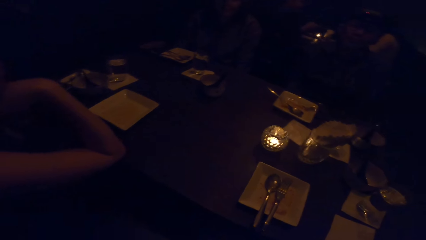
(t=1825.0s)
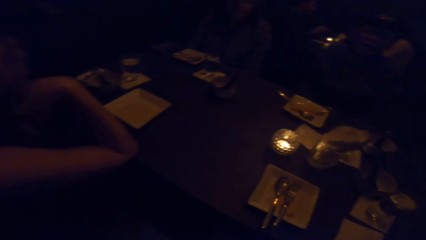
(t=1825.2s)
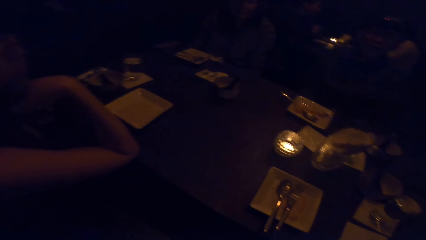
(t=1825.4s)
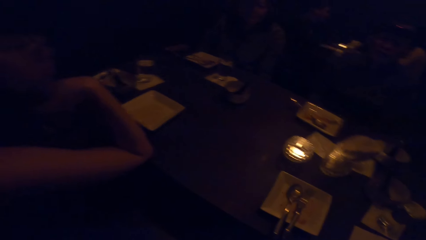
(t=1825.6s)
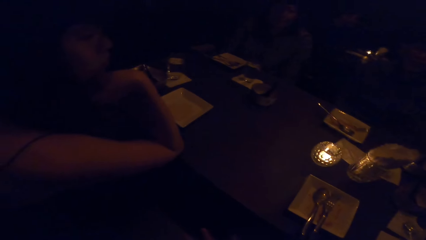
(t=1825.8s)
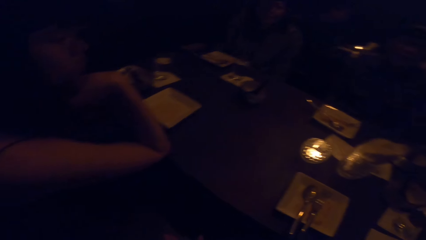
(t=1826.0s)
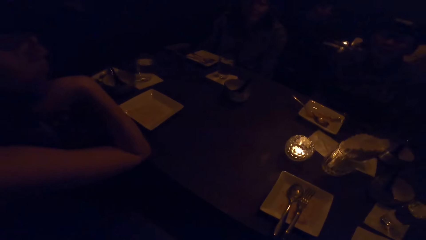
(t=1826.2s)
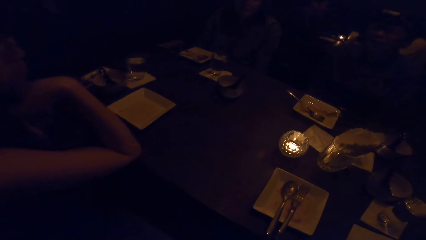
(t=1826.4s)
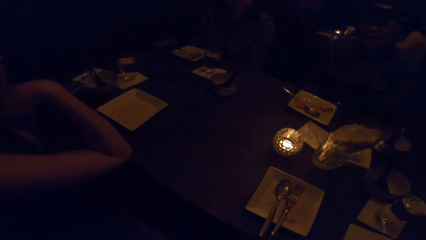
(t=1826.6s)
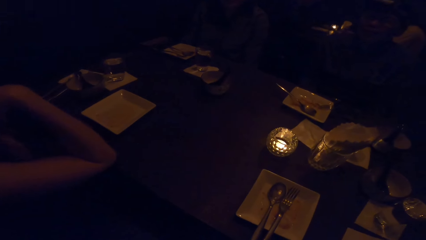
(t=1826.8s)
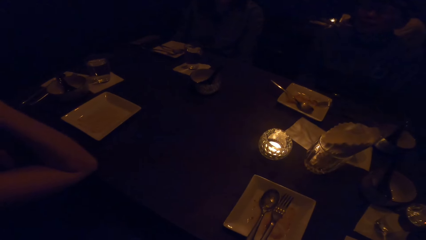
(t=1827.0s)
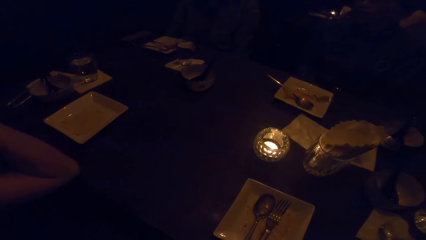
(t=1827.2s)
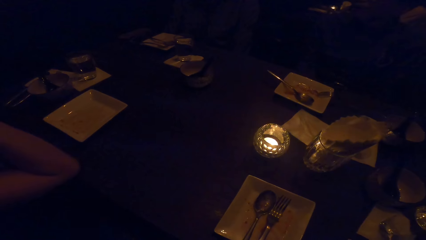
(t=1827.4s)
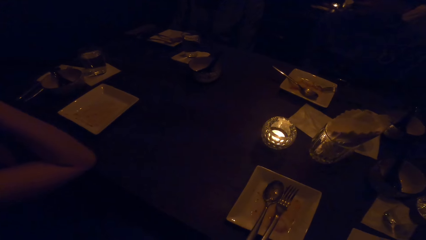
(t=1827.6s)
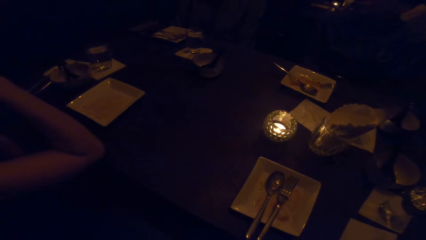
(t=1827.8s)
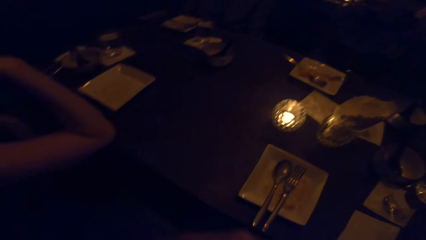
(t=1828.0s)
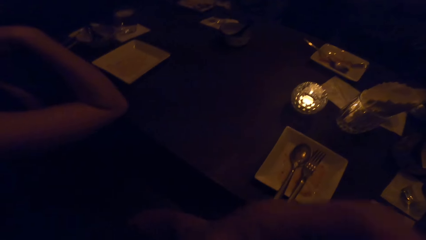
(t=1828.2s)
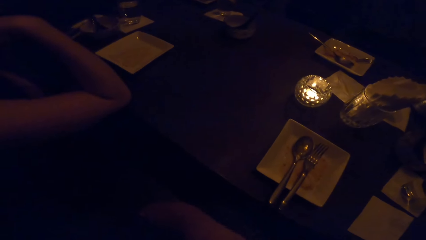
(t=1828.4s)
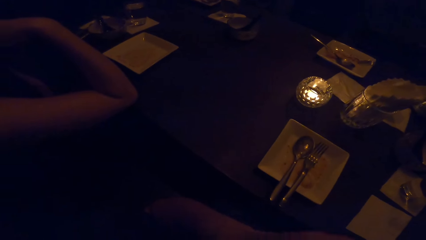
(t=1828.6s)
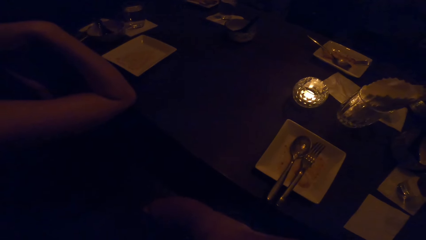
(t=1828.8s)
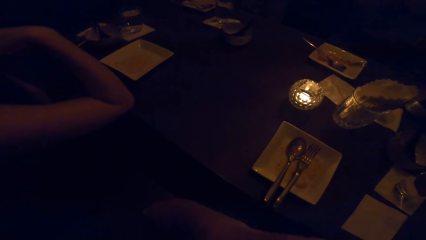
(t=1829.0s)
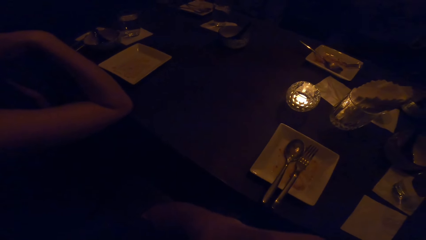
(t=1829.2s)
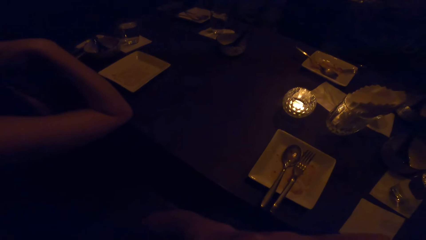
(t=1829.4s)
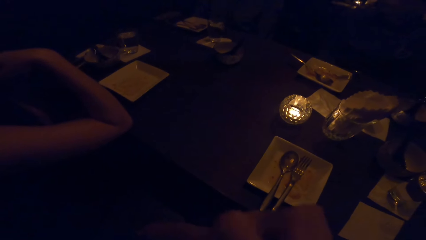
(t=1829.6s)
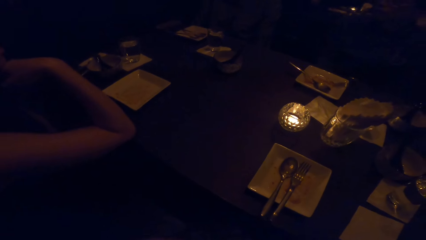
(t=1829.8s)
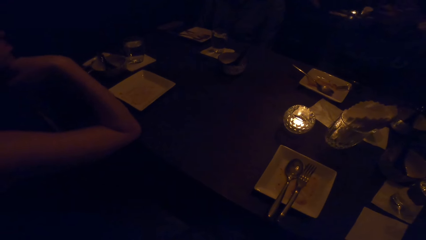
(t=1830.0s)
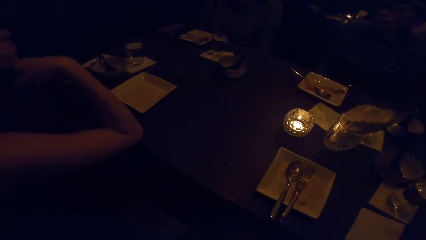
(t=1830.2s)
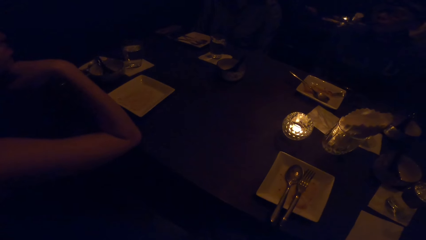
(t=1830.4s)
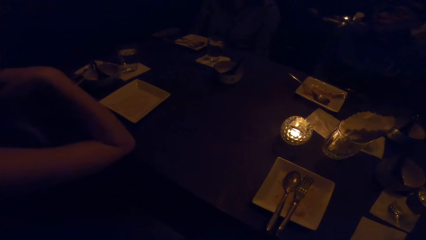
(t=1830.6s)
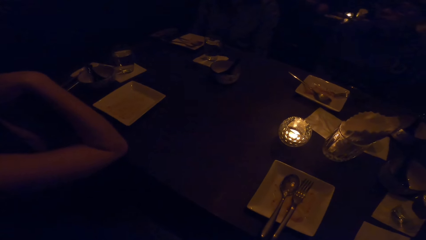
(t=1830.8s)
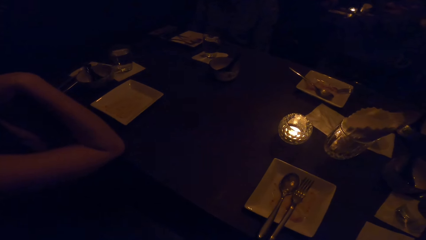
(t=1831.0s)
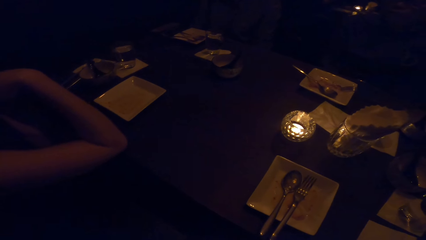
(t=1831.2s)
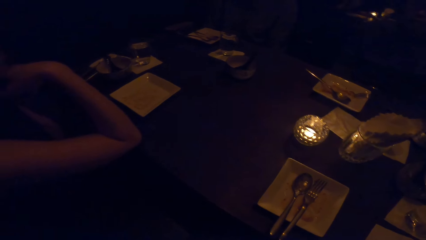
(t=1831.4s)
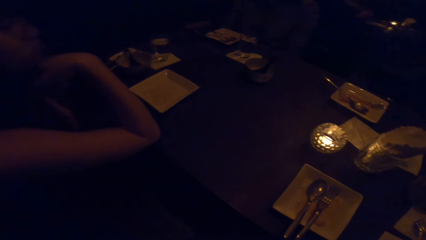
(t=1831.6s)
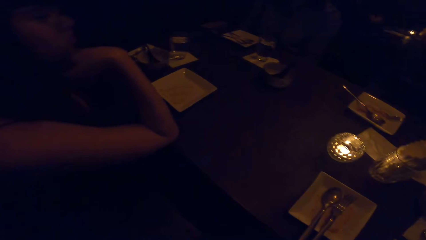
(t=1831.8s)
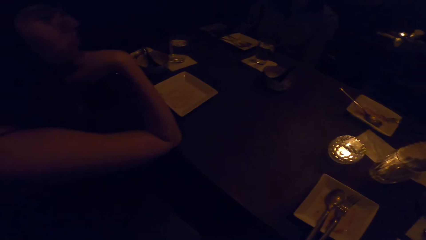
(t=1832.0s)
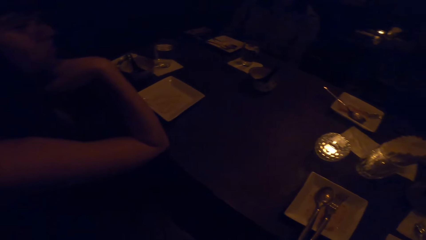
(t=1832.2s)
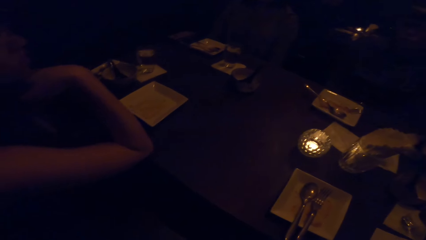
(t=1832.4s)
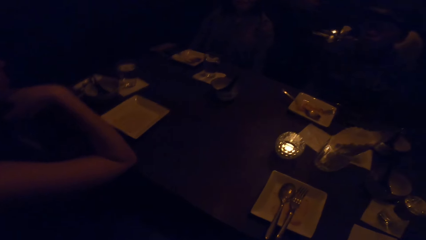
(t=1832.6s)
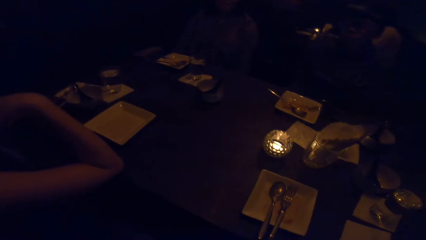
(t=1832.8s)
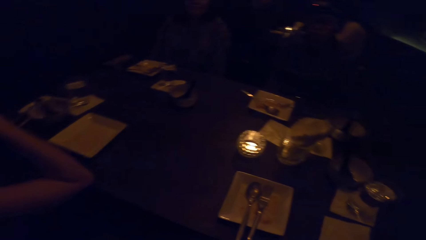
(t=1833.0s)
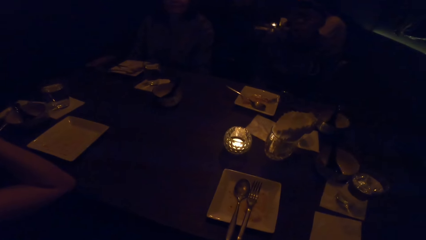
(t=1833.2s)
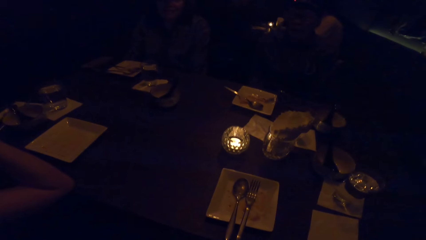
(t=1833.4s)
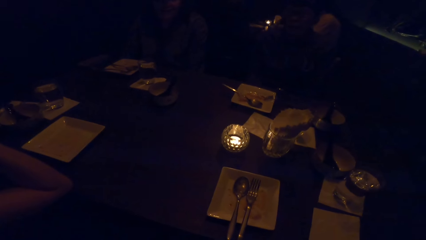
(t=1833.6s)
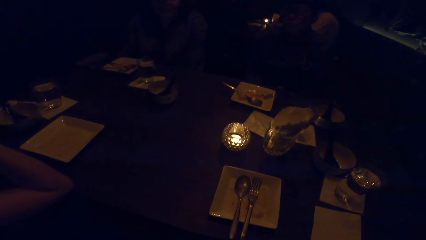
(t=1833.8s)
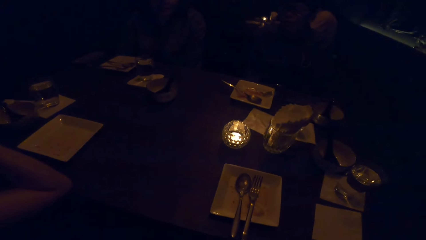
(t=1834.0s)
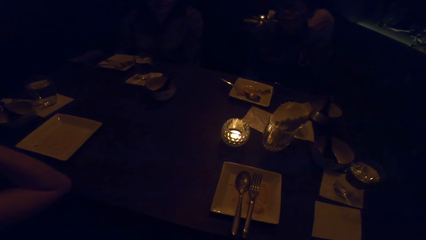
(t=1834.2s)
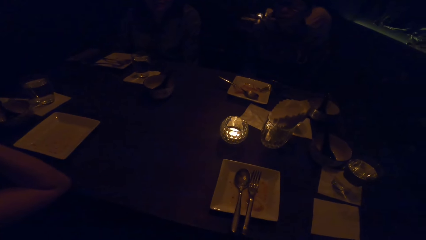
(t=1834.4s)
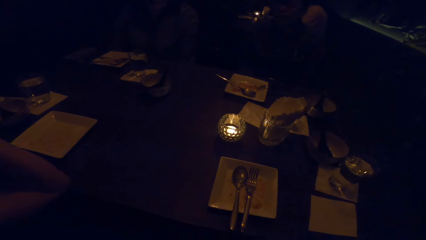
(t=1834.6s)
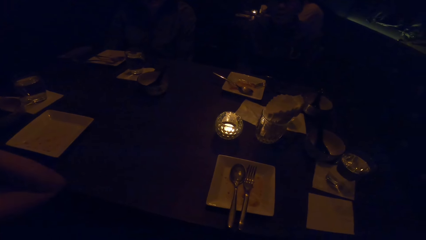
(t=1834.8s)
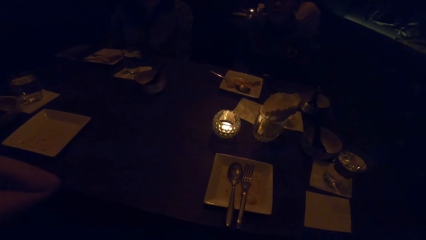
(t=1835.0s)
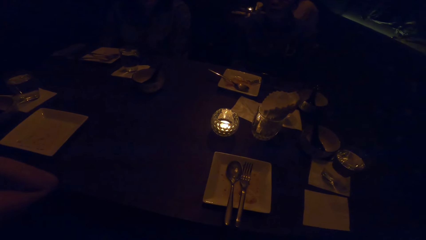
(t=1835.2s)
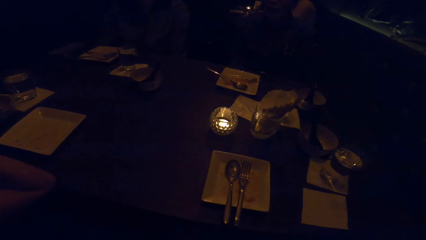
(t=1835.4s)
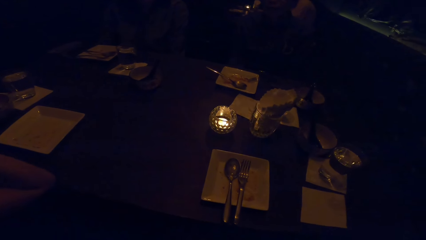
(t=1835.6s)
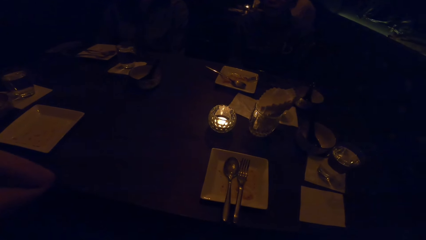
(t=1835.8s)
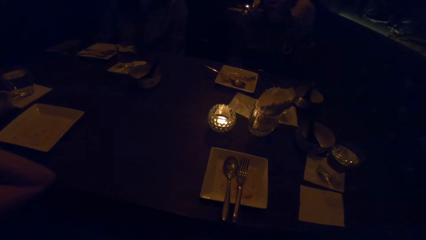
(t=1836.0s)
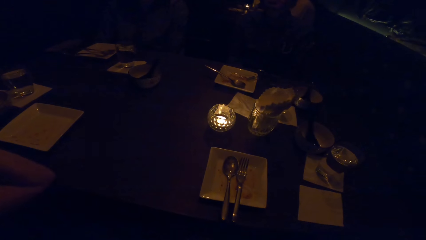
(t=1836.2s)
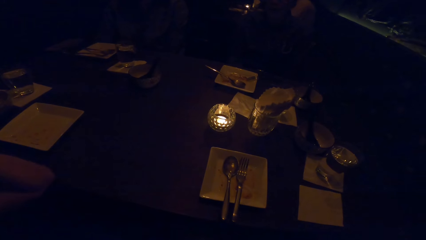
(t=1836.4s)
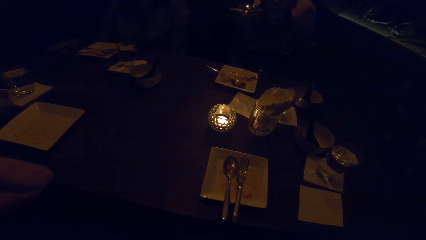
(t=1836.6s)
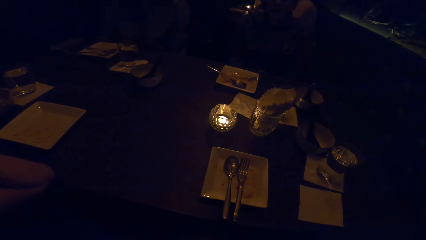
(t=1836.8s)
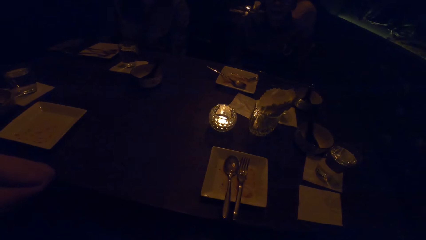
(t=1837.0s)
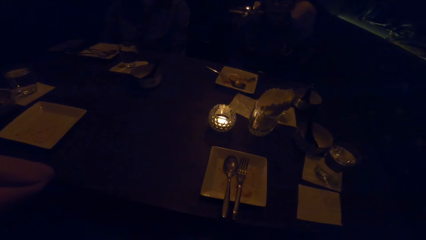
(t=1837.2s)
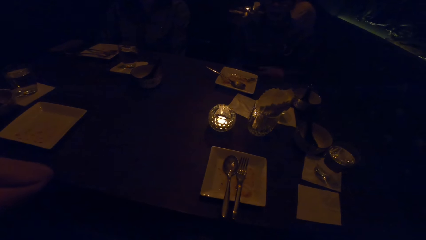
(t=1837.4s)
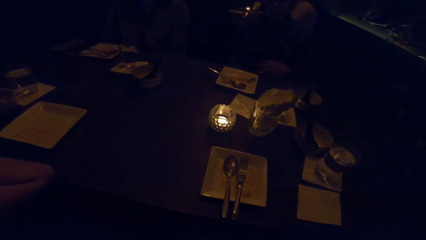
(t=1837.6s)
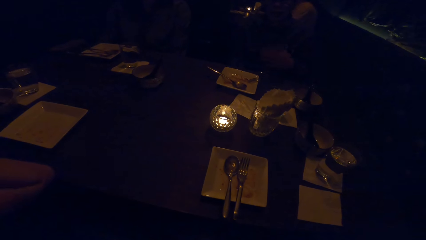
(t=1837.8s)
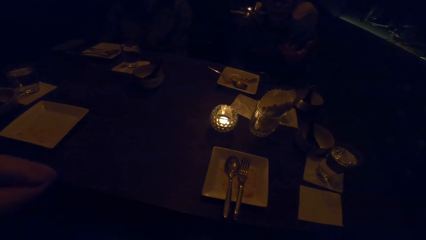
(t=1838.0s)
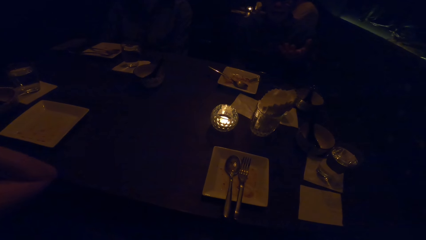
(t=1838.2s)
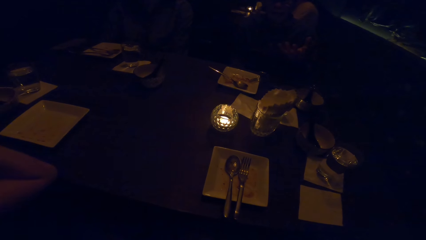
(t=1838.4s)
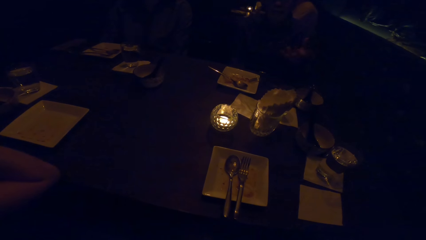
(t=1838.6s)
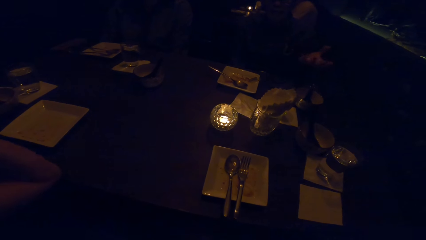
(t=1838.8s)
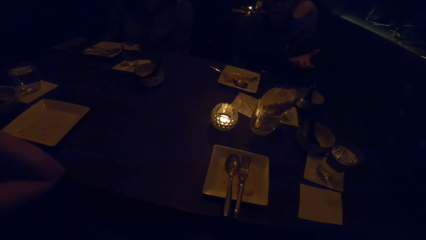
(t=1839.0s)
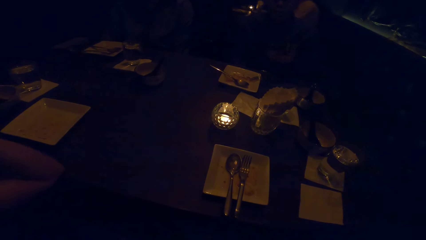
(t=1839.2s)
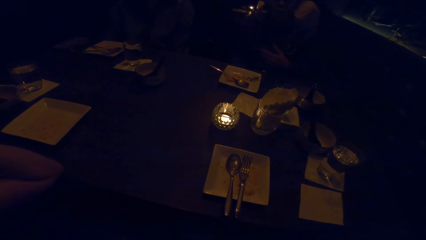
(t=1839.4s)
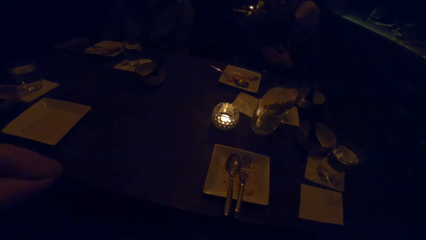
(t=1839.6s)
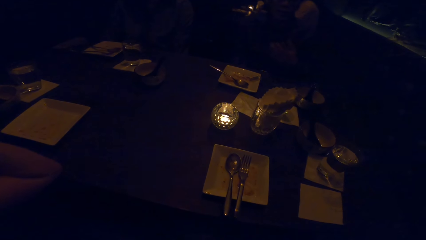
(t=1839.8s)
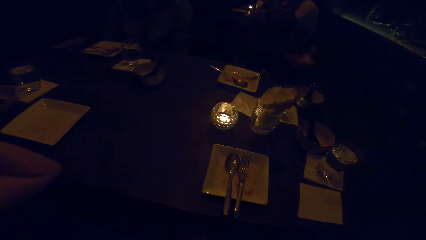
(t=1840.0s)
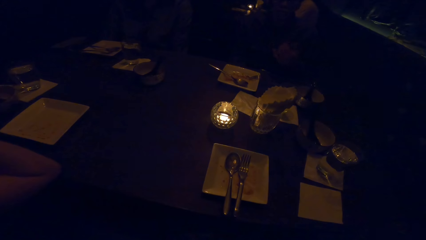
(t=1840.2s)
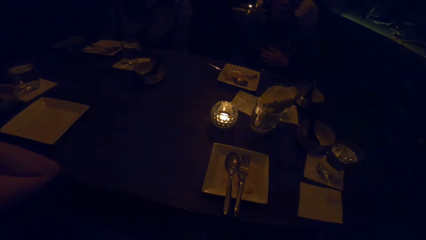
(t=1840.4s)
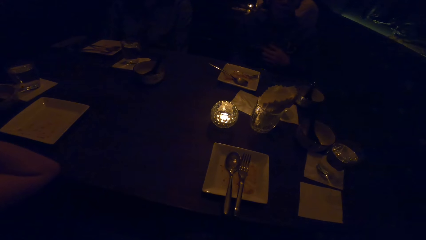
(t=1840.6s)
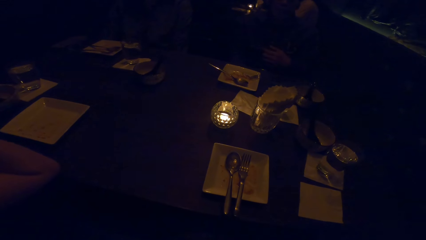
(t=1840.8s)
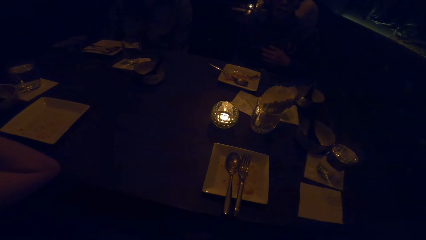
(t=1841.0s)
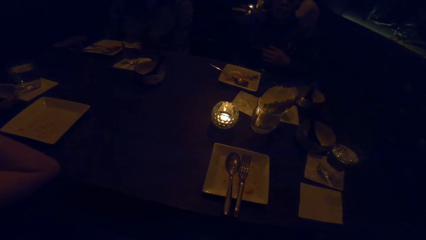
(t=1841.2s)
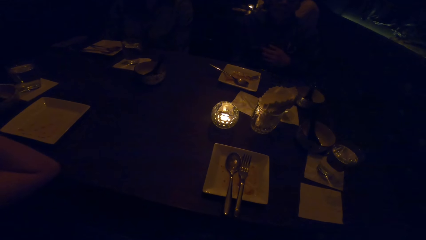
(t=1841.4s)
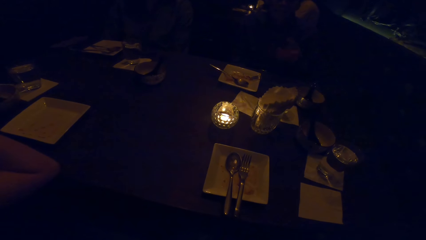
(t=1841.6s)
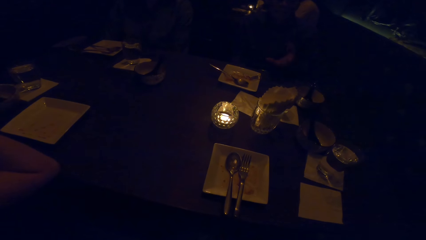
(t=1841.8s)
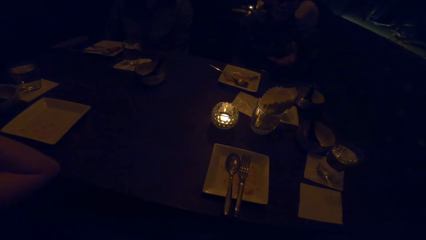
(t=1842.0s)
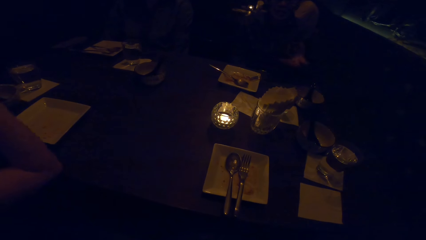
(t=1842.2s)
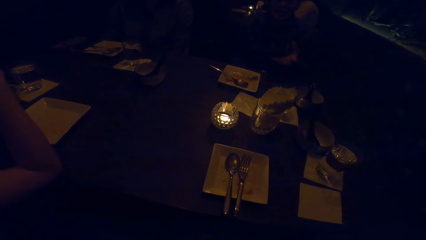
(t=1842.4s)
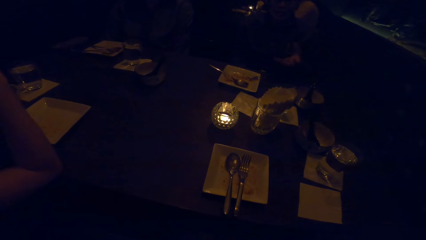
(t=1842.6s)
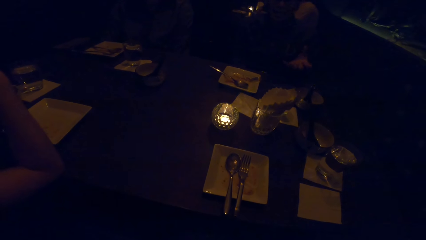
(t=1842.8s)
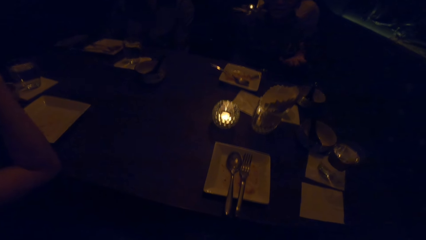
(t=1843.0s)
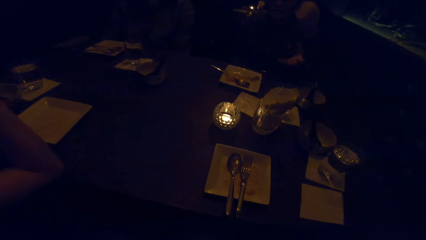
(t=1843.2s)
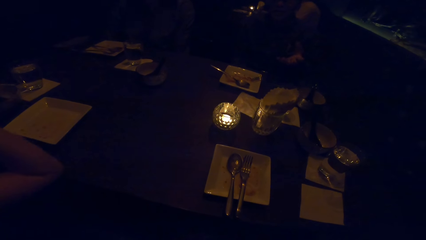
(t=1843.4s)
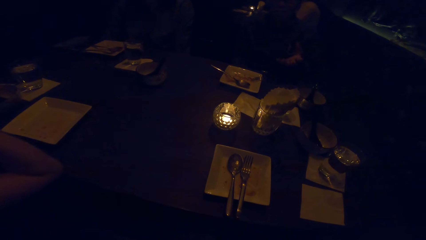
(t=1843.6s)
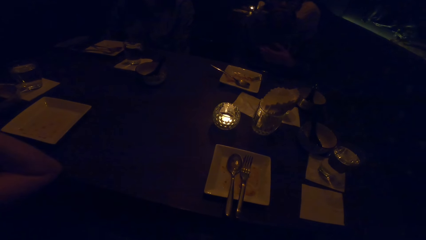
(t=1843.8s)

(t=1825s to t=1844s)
The camera wearer looks around. A person flaps the hand. The camera wearer puts the hands on the chin. The person flaps the hand. The camera wearer puts the hands on the chin. Another person flaps the hand.
